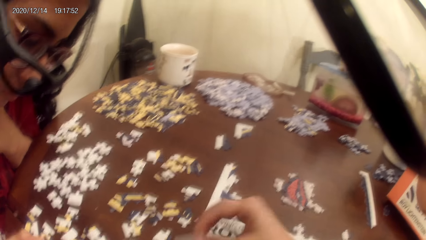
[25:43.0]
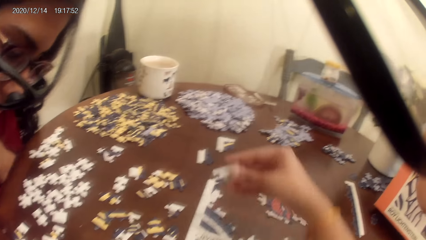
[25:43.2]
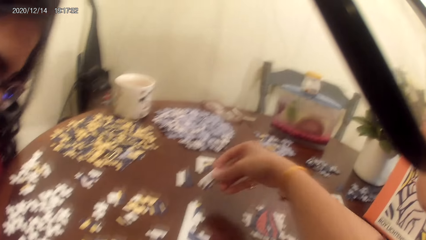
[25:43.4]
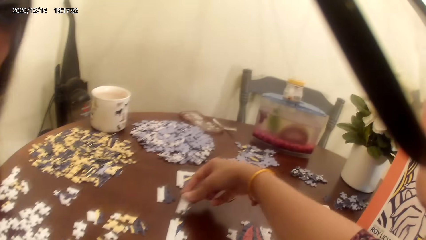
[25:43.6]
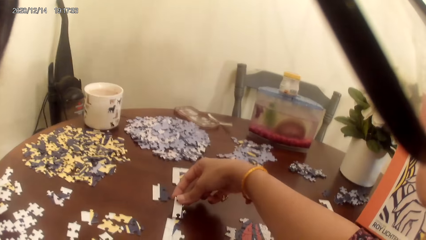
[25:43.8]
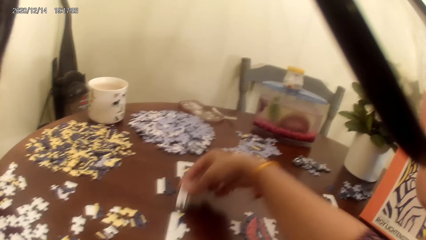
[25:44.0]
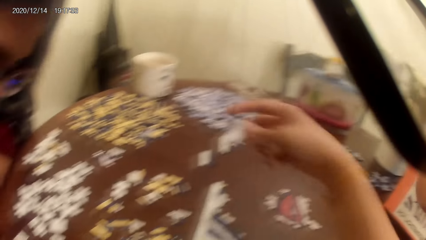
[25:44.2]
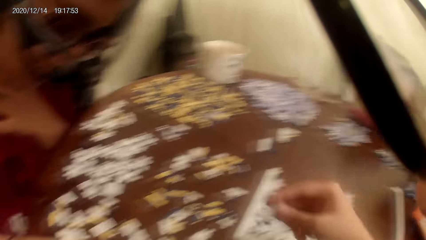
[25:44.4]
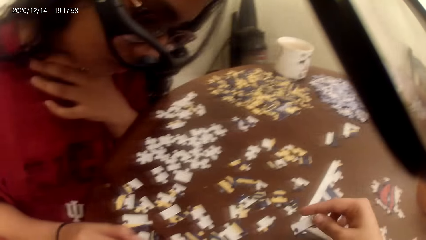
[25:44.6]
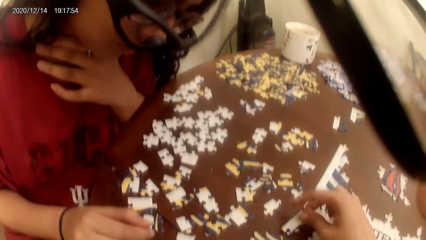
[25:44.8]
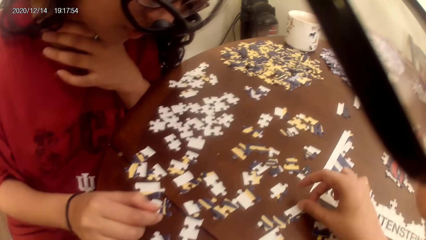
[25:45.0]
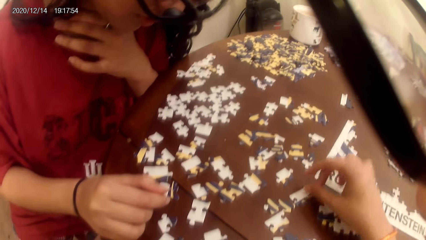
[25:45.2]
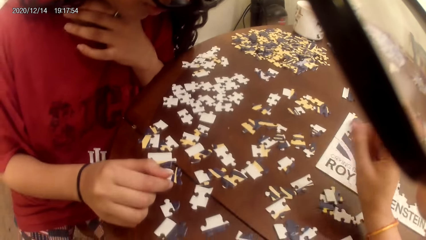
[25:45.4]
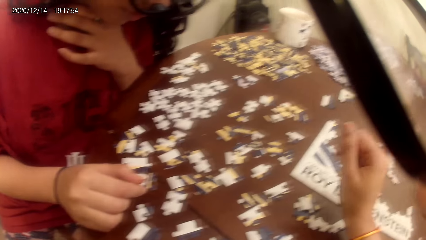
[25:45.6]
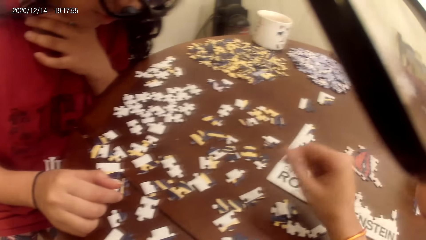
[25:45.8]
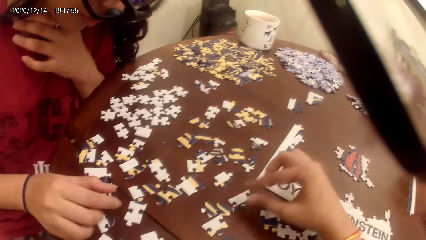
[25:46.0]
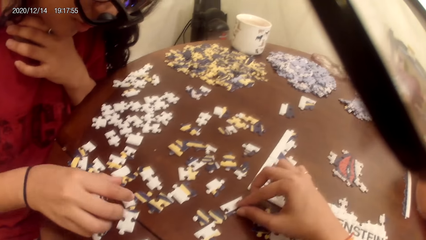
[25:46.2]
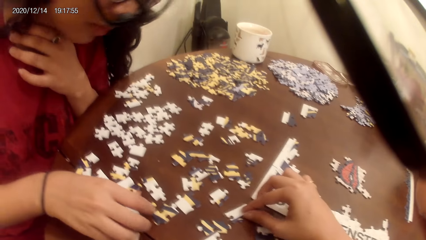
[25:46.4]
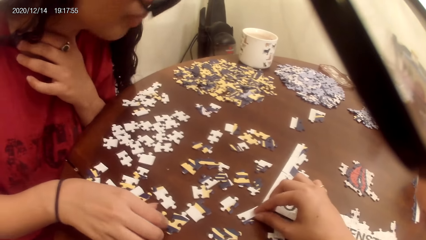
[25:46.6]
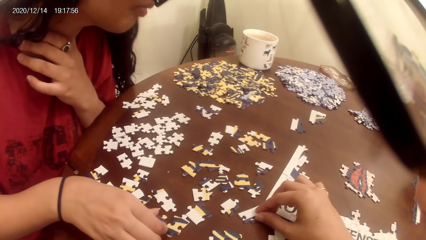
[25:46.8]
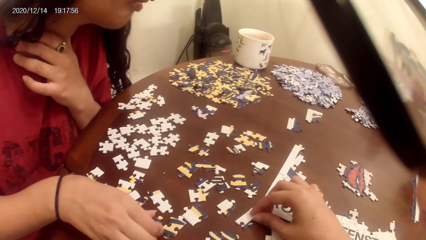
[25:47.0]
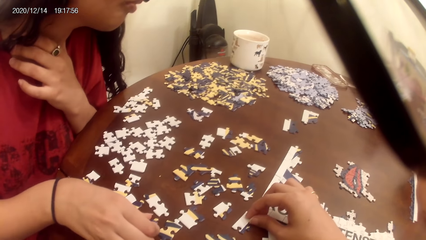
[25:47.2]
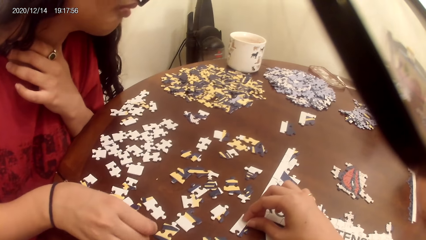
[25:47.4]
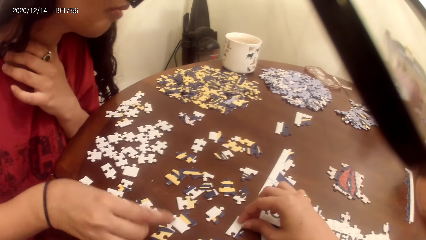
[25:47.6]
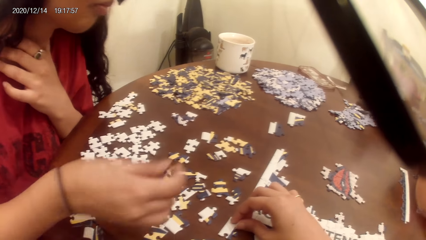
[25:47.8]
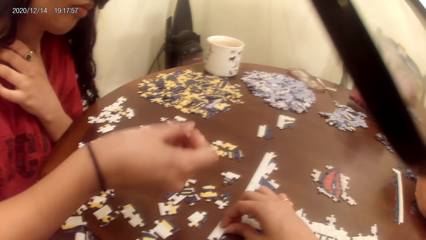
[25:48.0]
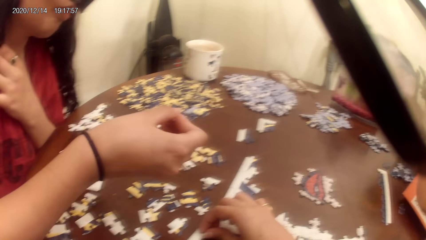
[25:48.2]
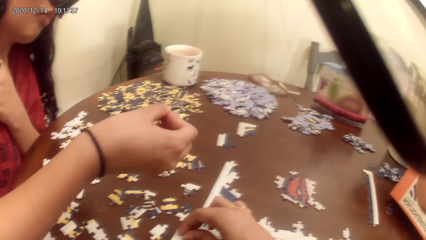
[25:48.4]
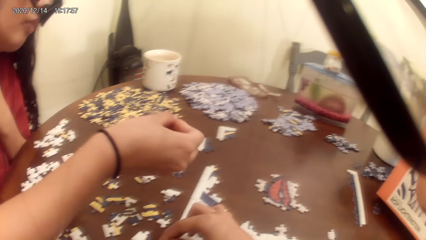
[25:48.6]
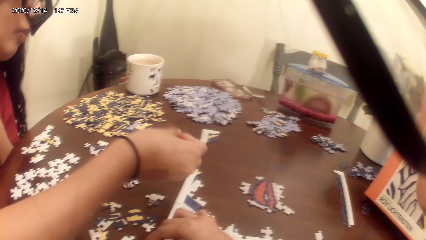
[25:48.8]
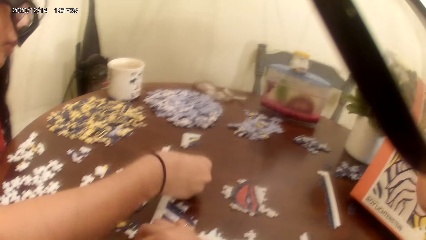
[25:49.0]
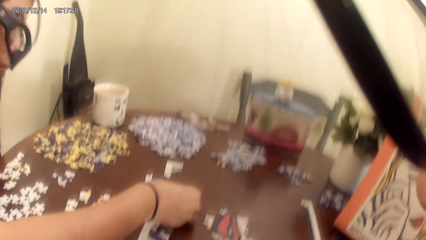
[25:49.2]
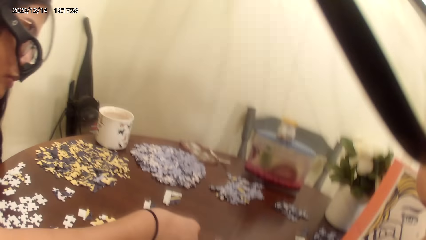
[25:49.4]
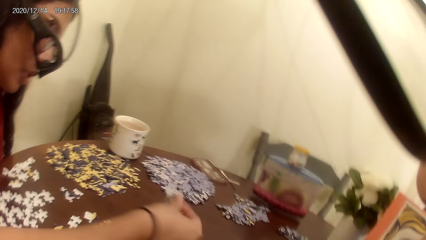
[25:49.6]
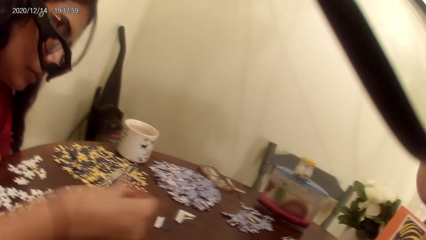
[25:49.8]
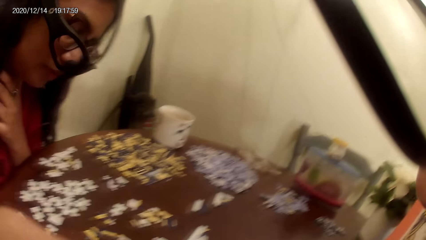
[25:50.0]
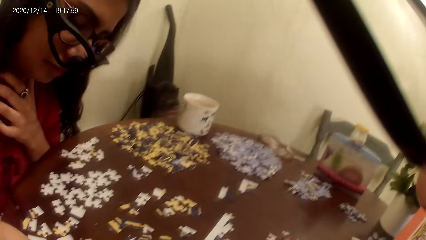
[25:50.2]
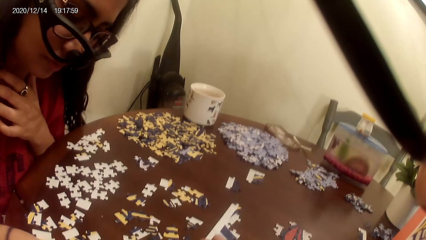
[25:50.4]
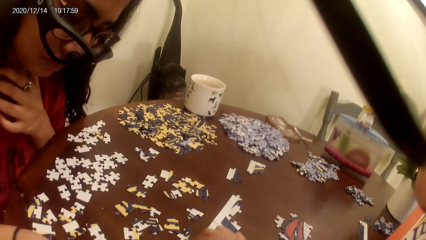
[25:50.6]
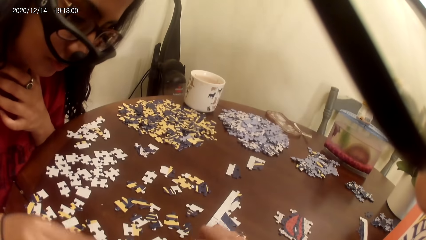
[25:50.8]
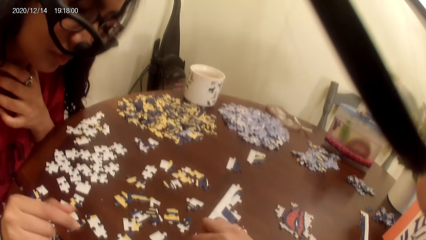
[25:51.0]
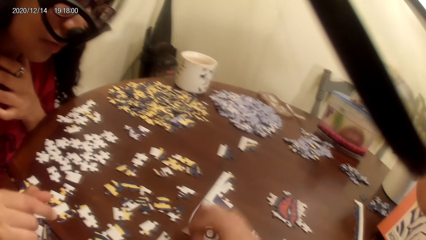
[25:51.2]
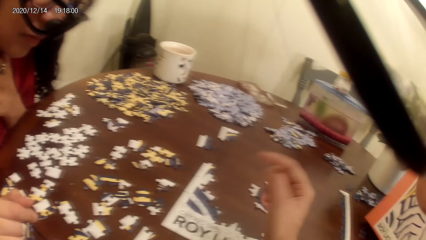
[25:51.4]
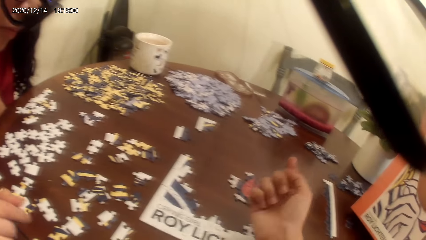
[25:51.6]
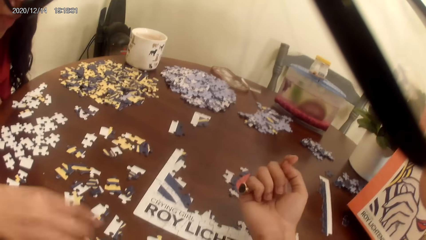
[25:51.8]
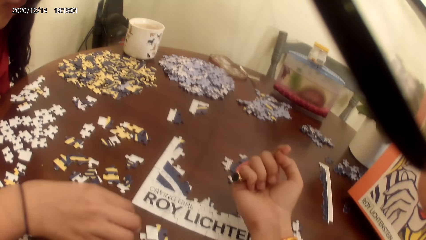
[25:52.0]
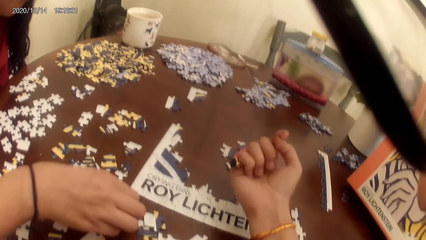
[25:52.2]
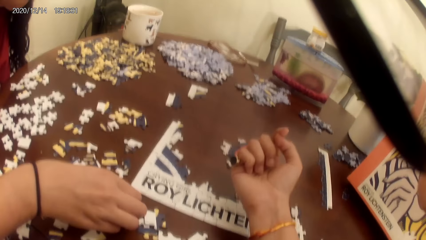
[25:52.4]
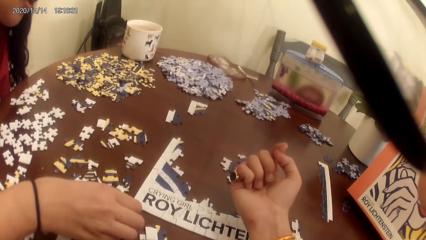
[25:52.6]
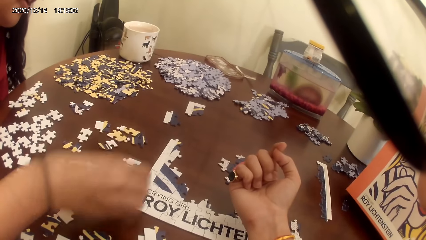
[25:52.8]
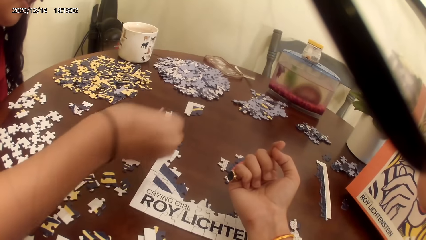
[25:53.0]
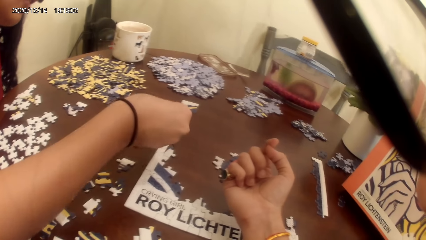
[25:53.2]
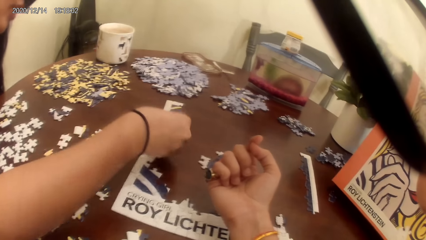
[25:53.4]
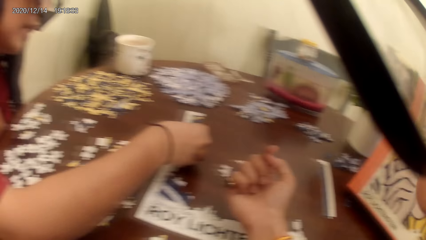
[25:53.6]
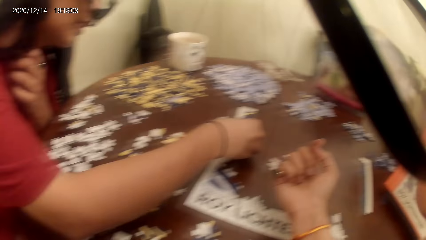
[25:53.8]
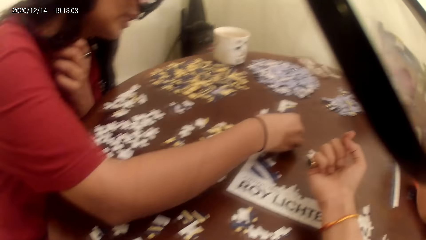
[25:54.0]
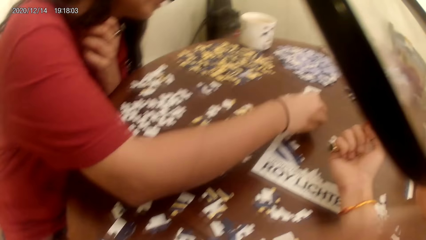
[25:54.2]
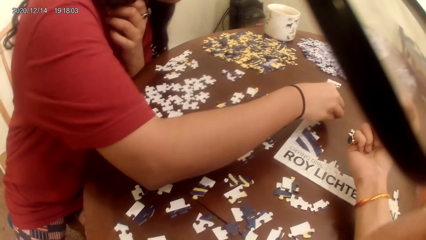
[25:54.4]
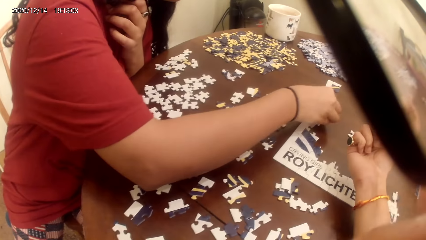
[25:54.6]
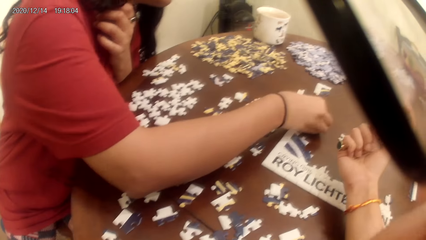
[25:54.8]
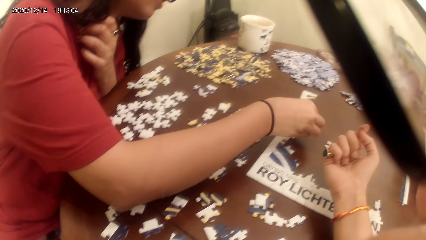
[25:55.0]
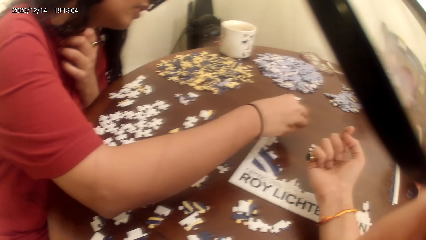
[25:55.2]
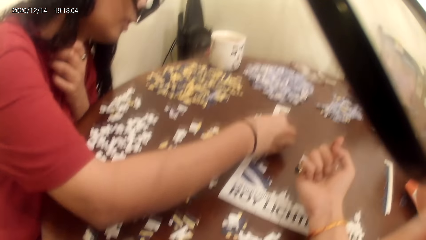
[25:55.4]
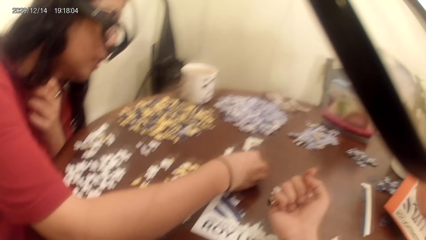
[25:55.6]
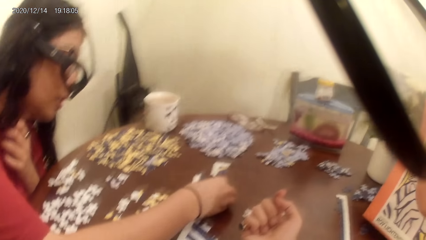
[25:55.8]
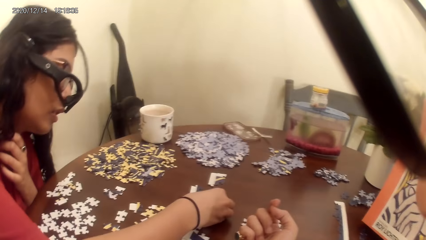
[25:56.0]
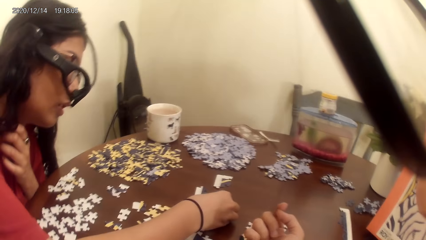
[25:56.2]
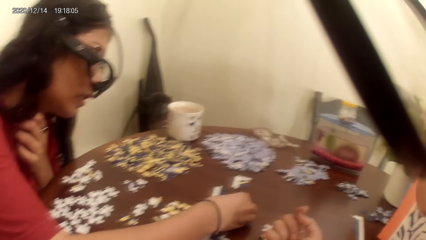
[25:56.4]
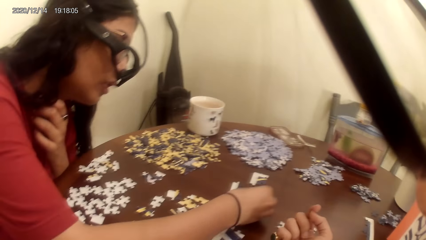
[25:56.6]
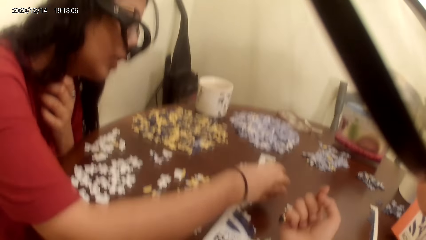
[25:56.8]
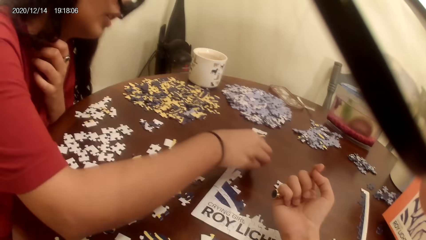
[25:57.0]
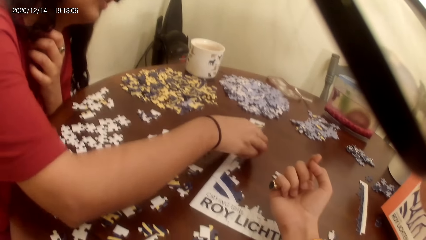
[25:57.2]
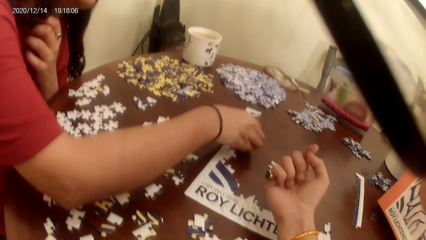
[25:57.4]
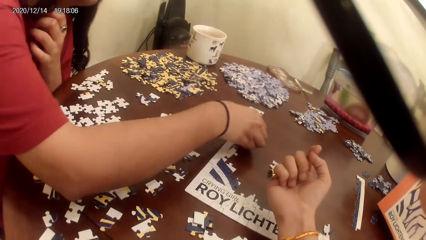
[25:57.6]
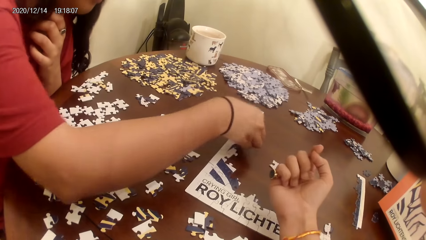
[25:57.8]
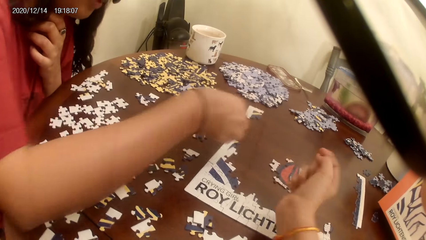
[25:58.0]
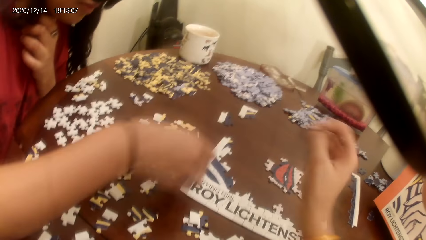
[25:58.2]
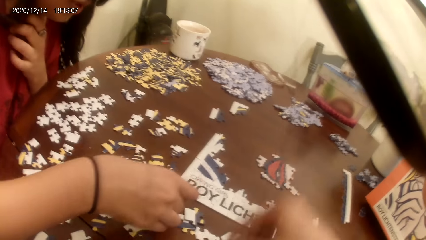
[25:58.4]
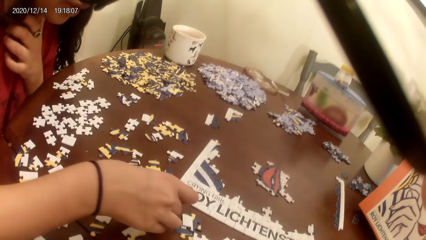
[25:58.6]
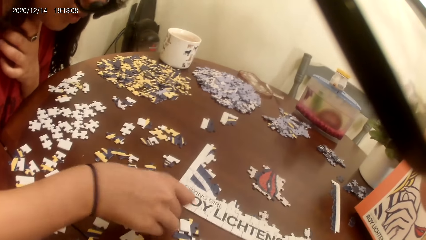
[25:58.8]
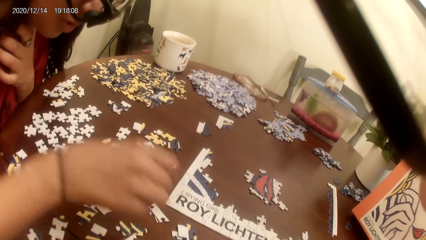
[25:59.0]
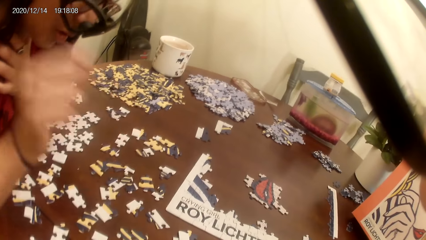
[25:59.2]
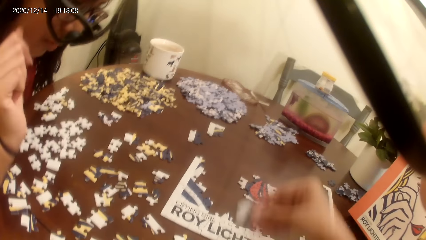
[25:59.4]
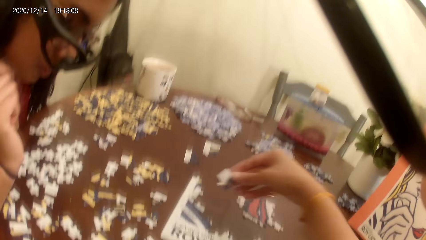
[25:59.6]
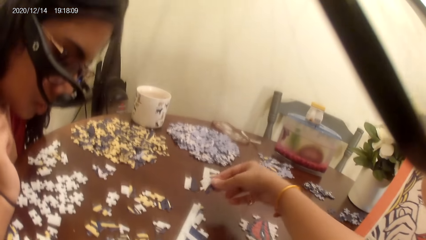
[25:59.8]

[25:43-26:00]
The camera wearer plays the game. A lady plays a puzzle game. The camera wearer talks to the lady.
